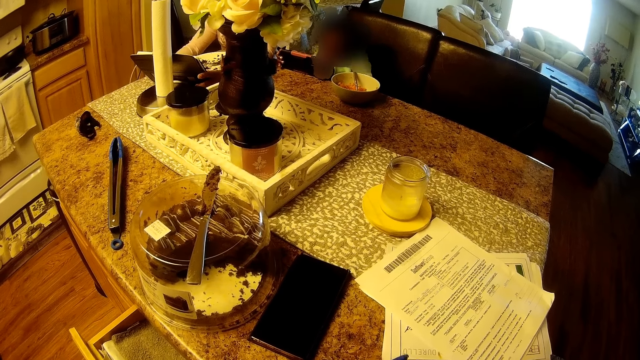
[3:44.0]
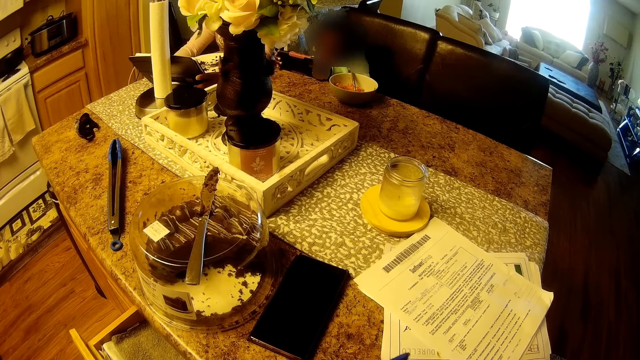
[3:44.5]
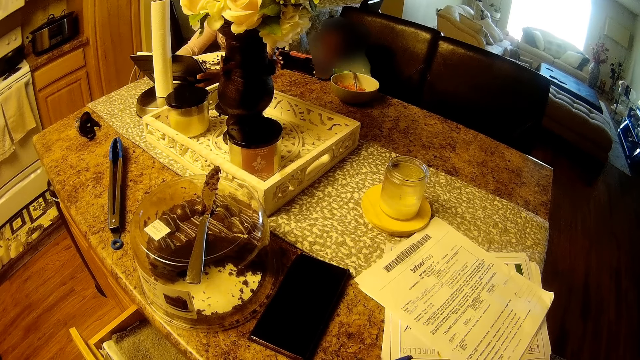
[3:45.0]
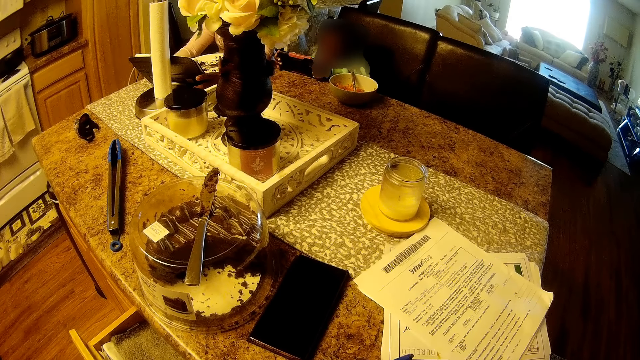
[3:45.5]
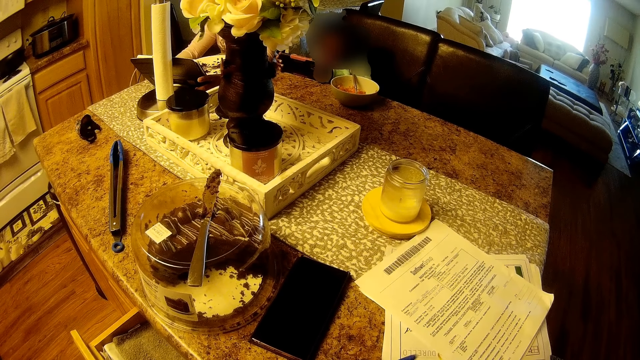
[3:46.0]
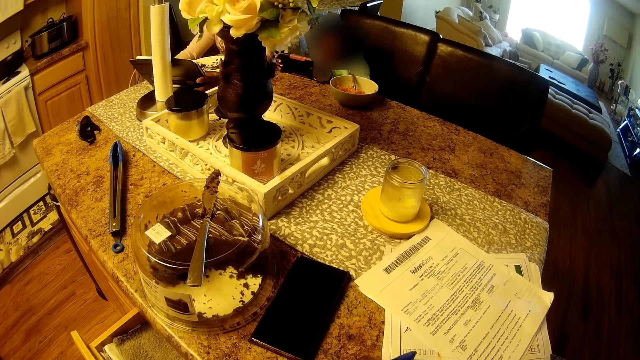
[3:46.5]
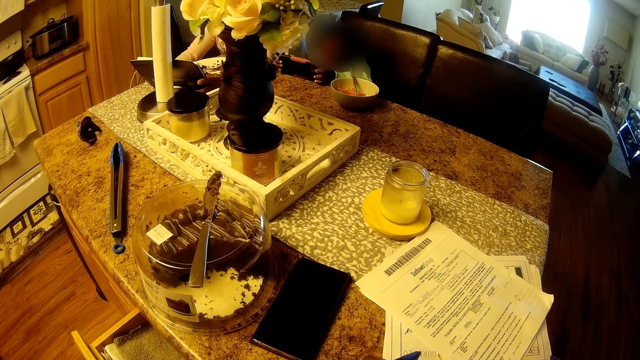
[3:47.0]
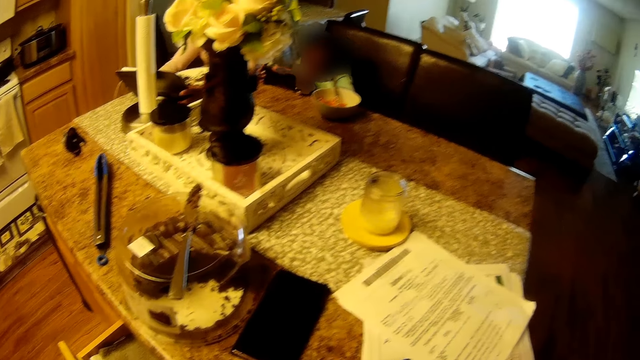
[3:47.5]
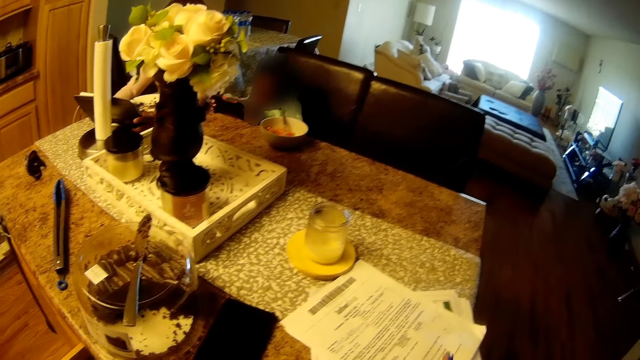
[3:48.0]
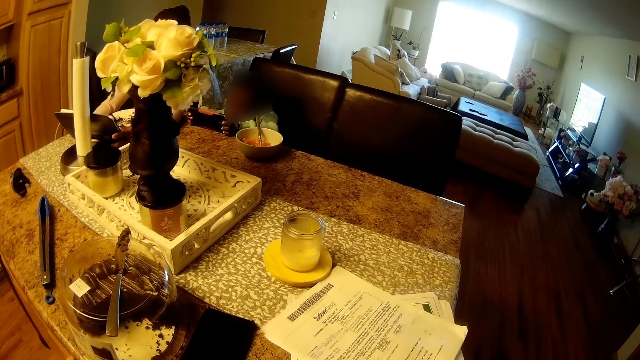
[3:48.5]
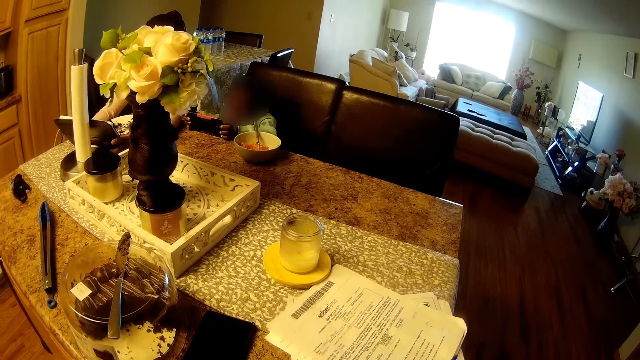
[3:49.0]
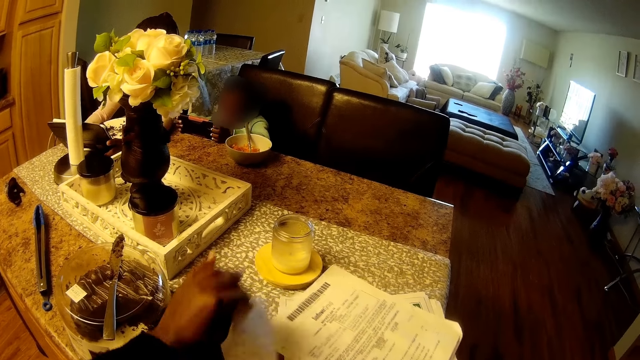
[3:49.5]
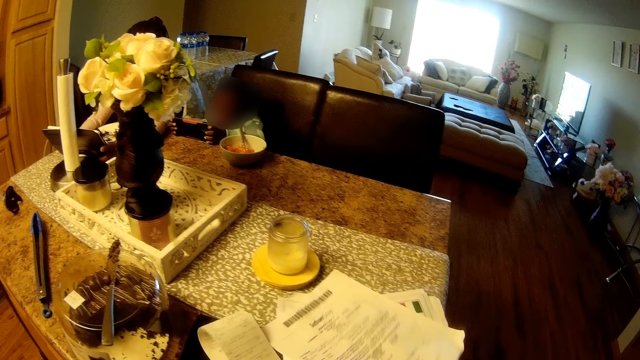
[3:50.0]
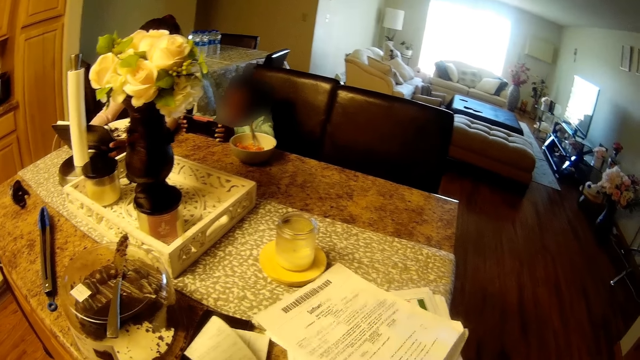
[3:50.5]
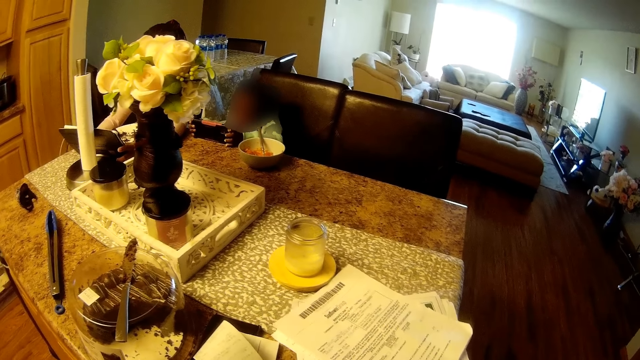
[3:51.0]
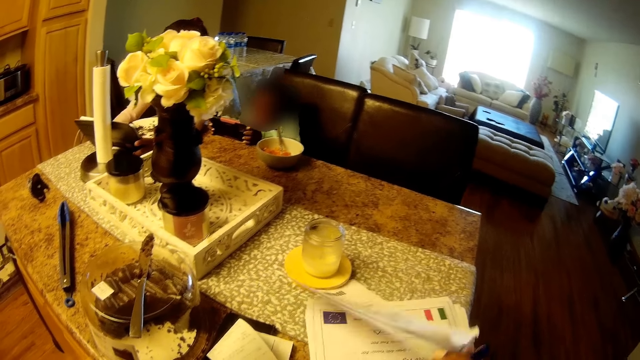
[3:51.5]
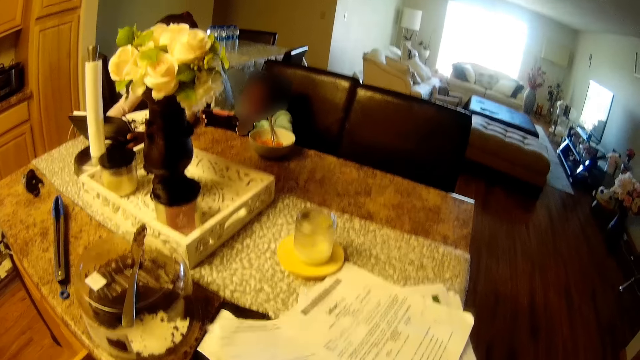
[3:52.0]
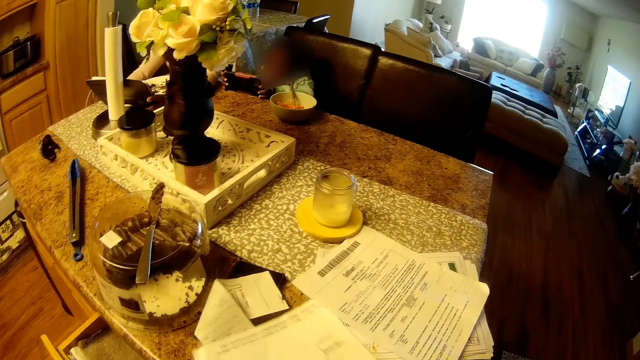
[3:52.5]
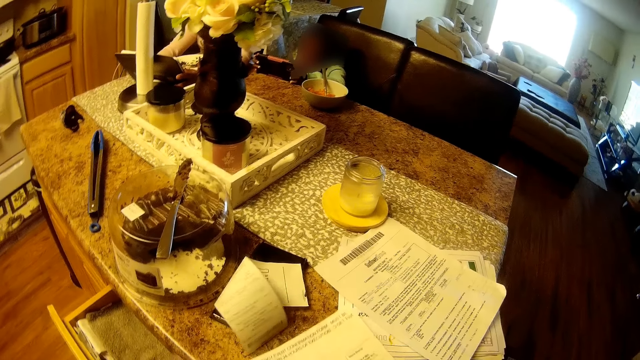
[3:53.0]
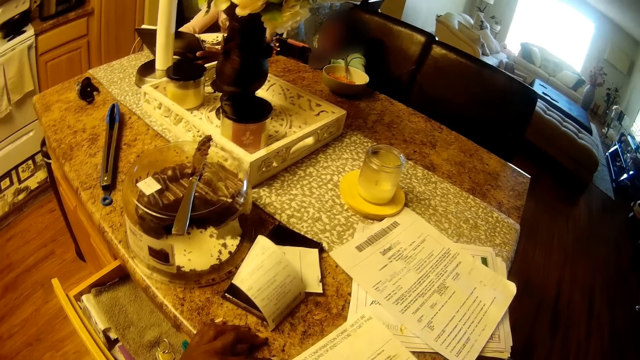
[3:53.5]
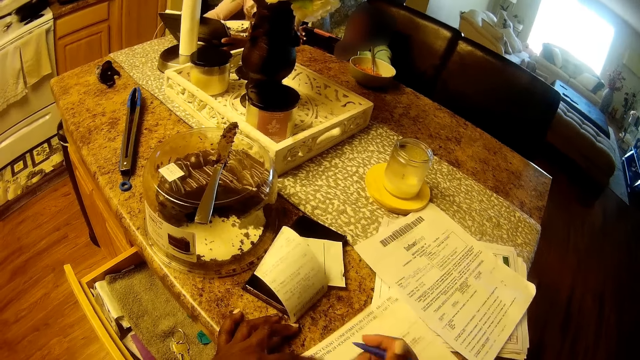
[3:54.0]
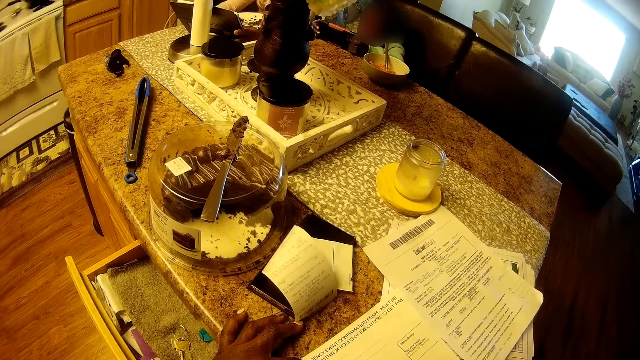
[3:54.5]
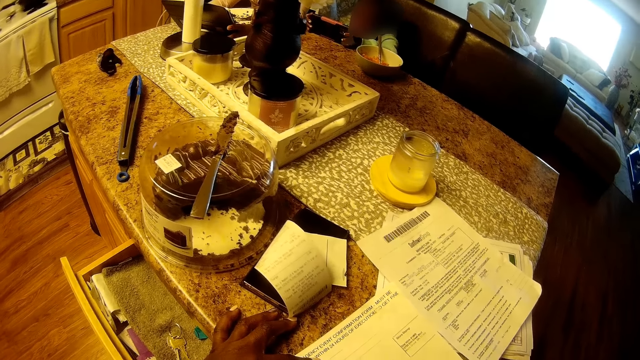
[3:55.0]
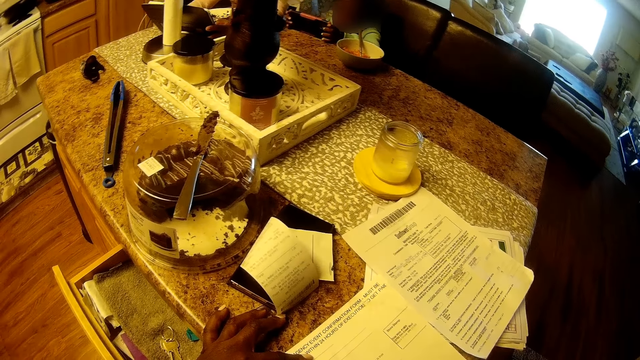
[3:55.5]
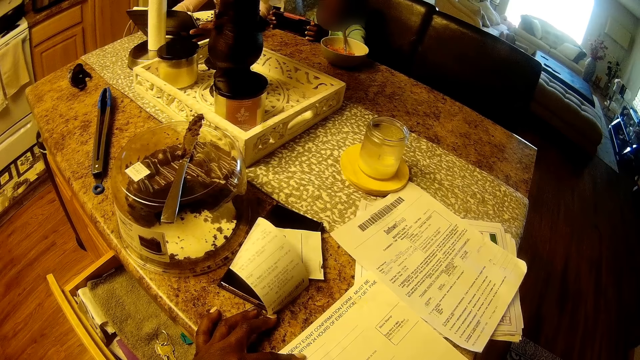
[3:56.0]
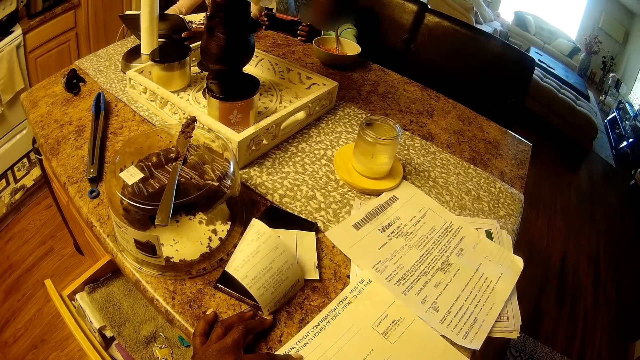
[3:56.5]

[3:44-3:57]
The camera wearer peruses the papers on the counter. They put a receipt on the counter. They sort the papers on the countertop with both hands. They put the left hand on the counter and move the right hand.

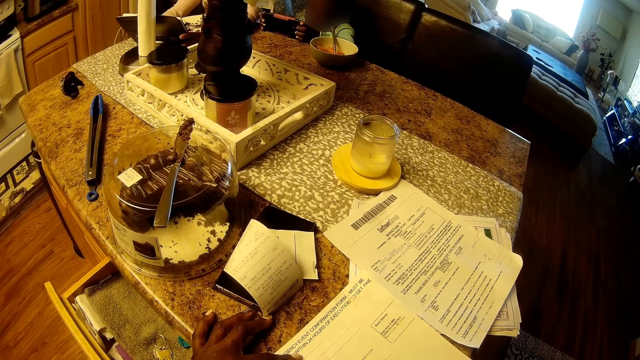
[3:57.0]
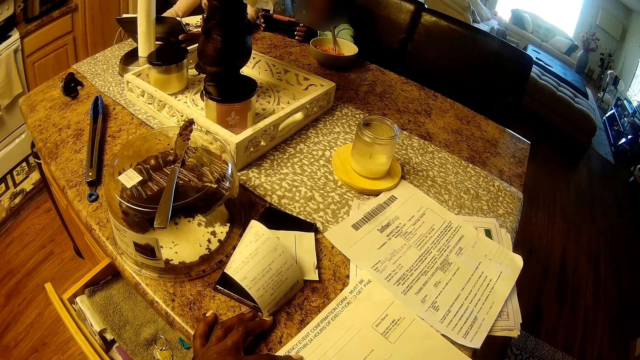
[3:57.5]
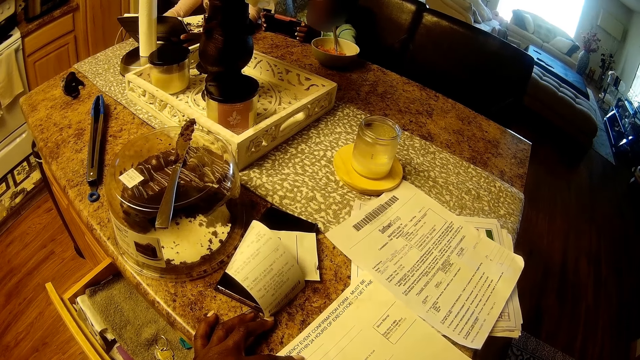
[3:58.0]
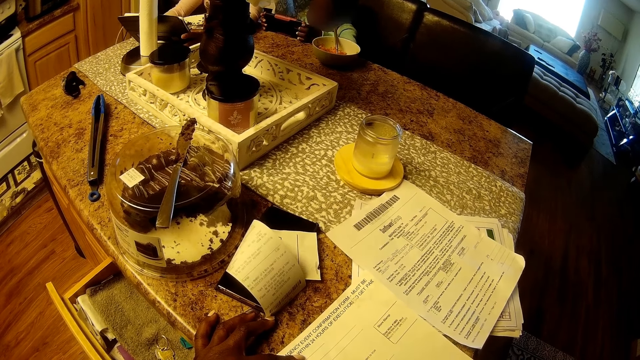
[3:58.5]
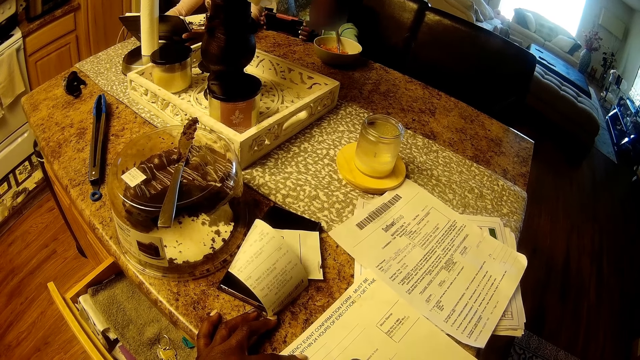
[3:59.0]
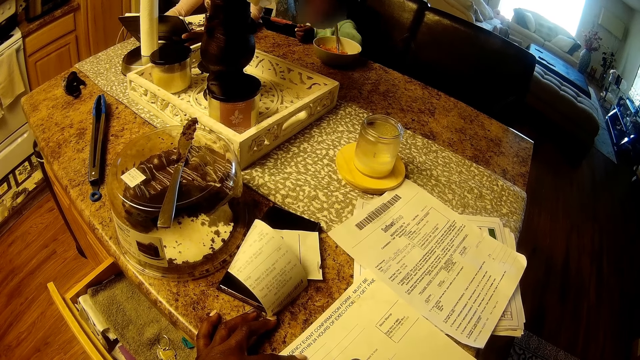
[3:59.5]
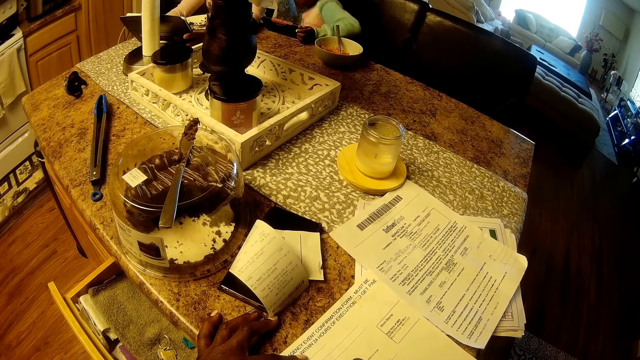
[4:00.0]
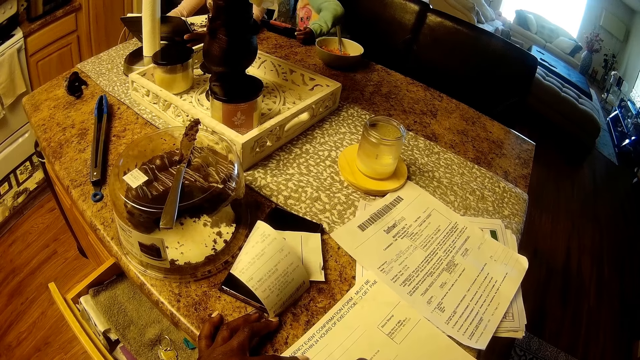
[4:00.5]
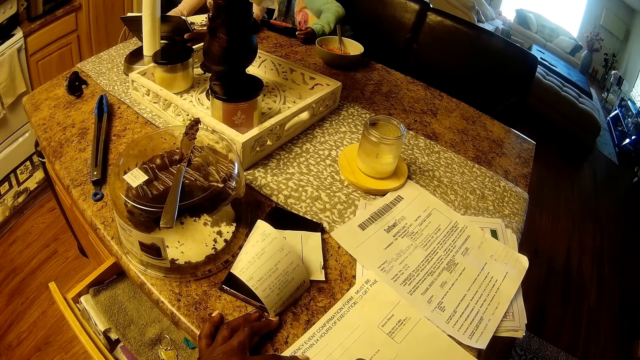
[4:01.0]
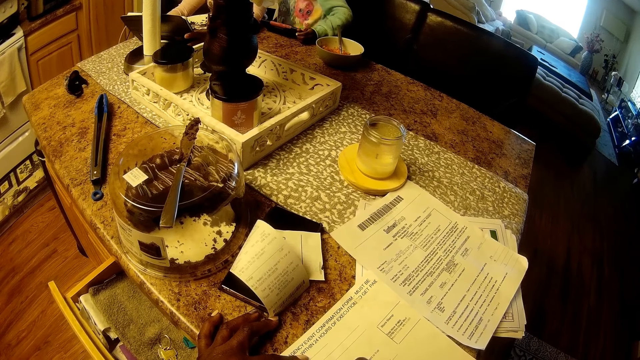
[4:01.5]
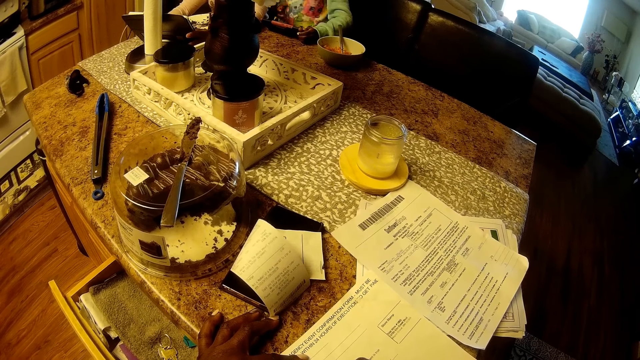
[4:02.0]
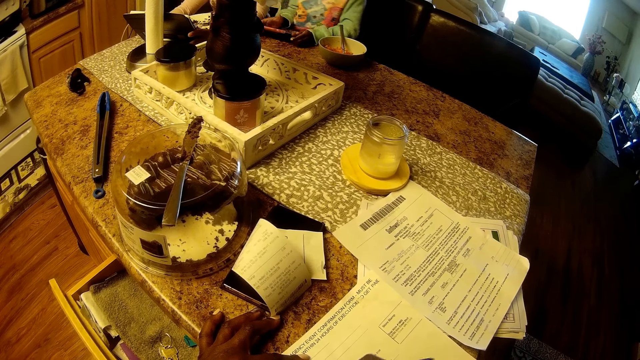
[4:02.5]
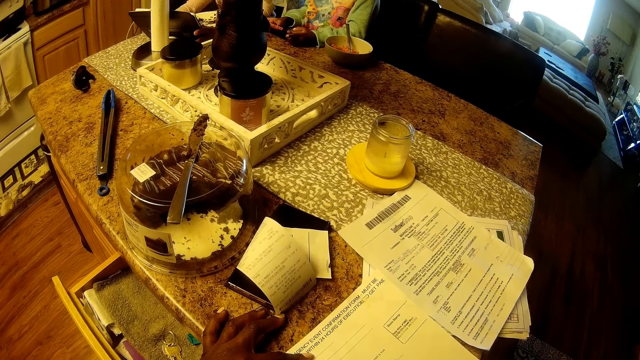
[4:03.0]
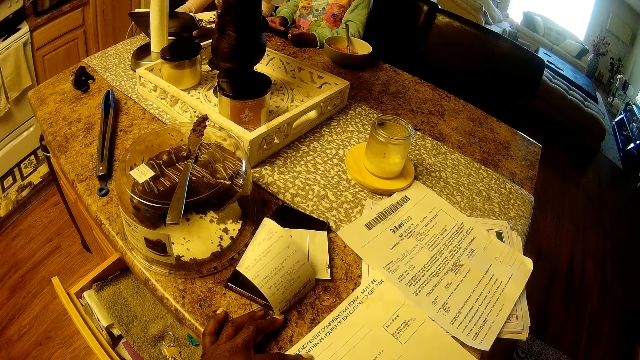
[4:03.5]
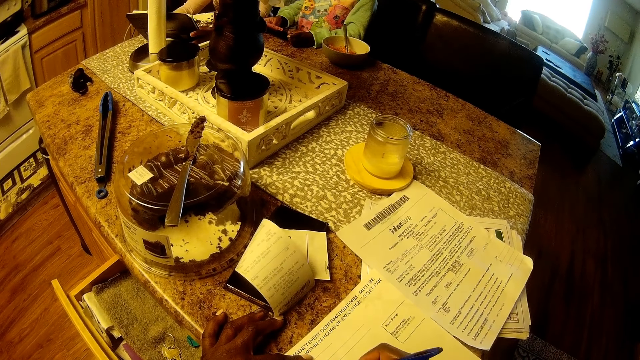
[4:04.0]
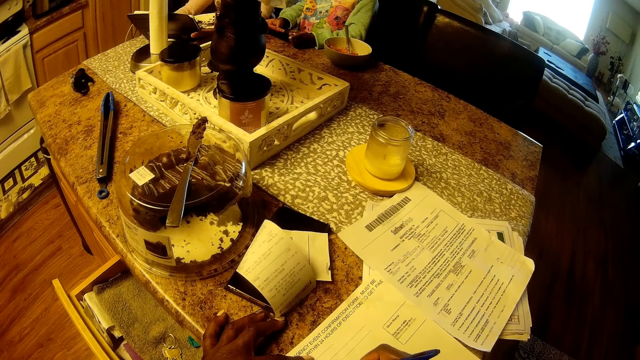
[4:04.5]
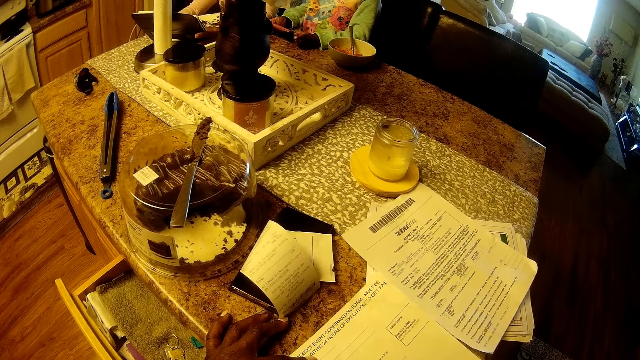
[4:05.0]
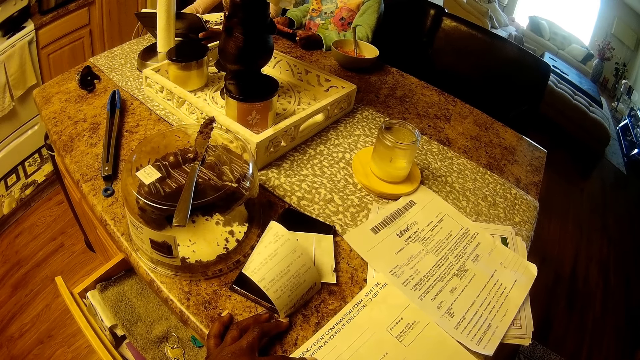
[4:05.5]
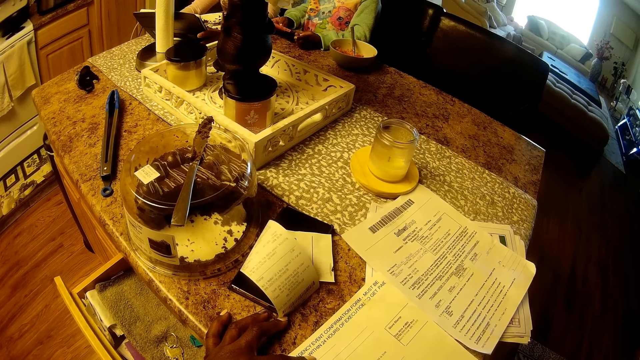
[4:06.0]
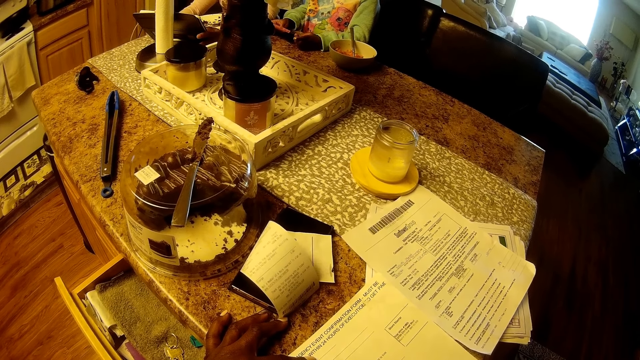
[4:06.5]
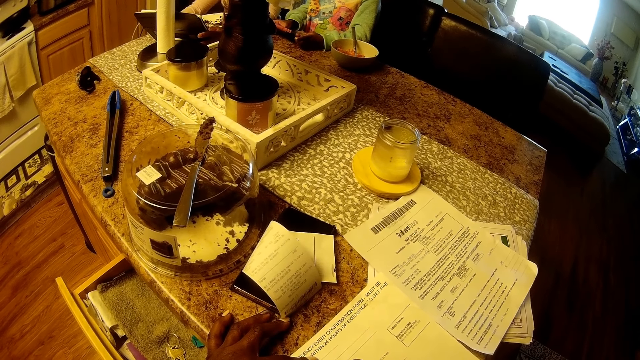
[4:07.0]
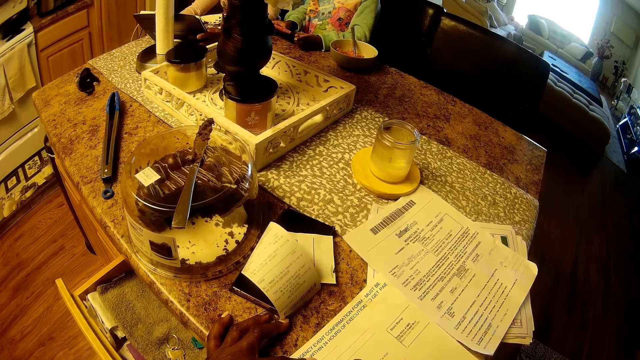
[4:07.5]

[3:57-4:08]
A child stands up. The camera wearer writes on the paper. The child holds the phone.
